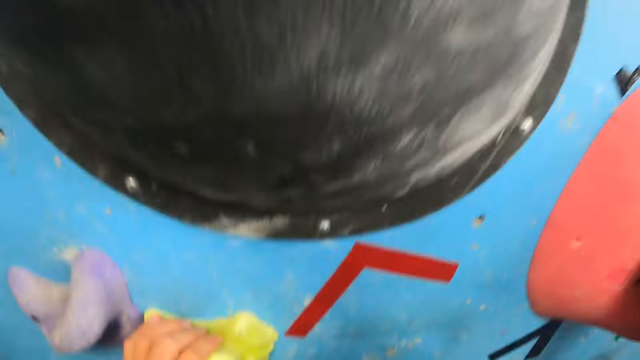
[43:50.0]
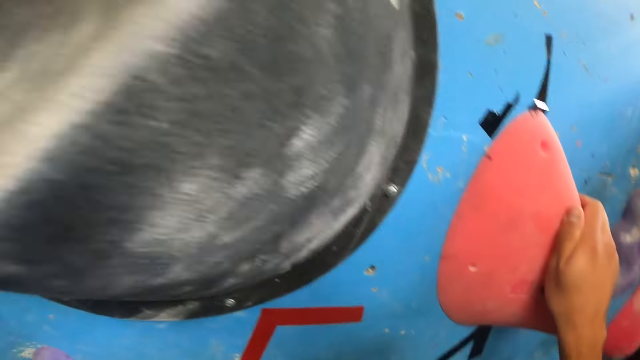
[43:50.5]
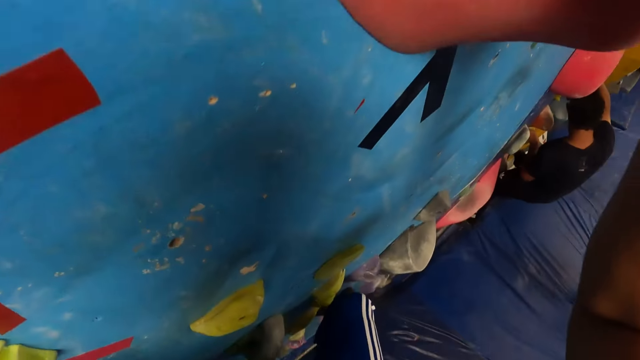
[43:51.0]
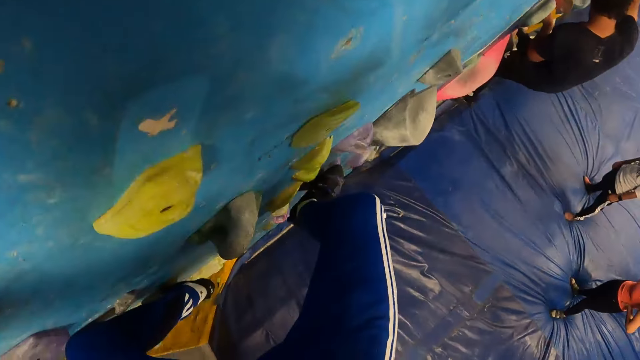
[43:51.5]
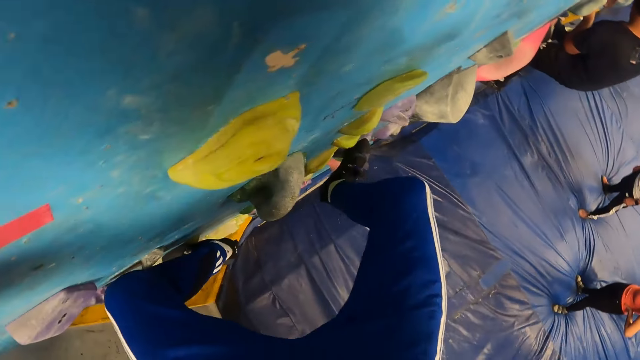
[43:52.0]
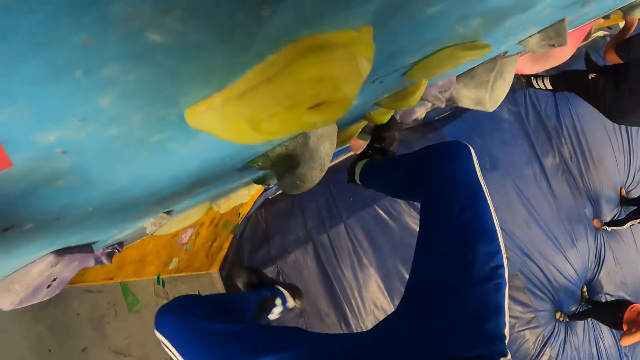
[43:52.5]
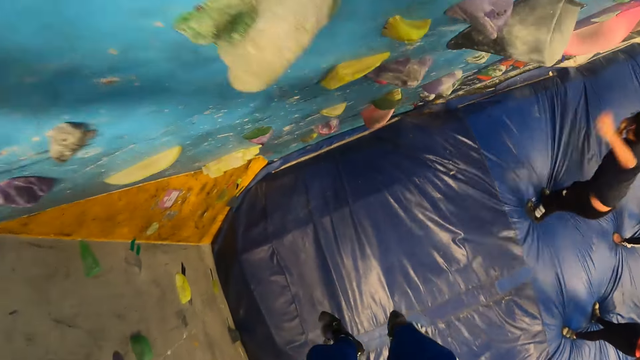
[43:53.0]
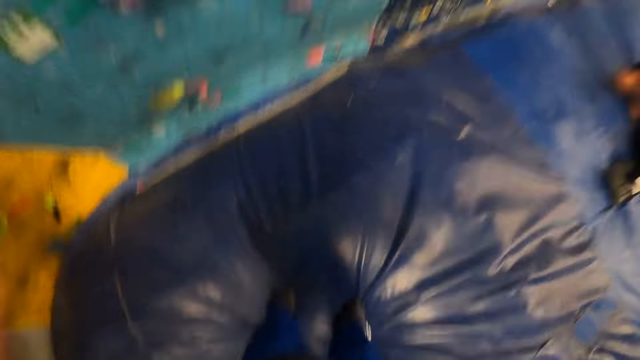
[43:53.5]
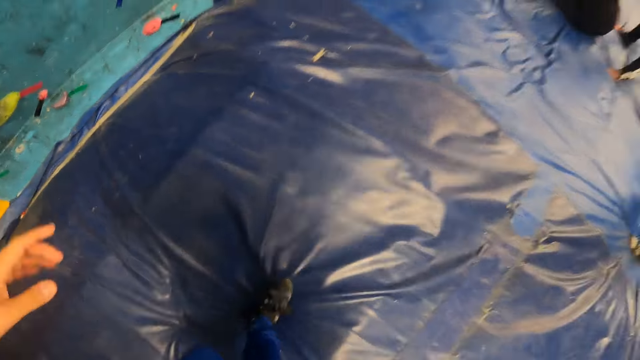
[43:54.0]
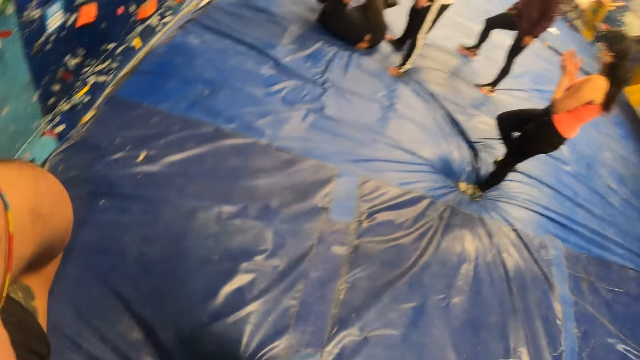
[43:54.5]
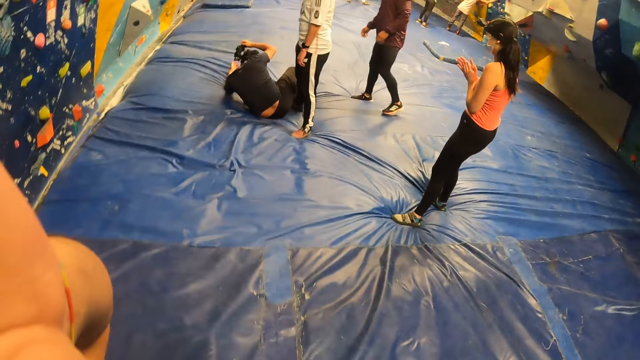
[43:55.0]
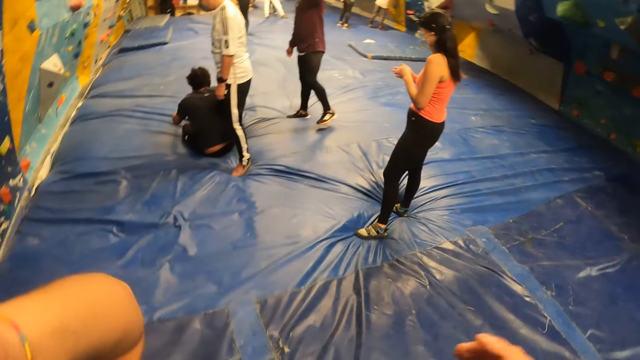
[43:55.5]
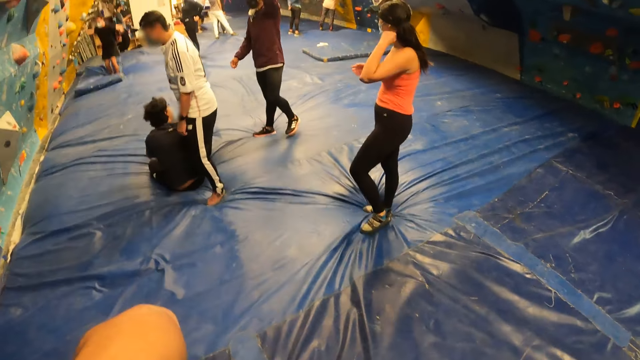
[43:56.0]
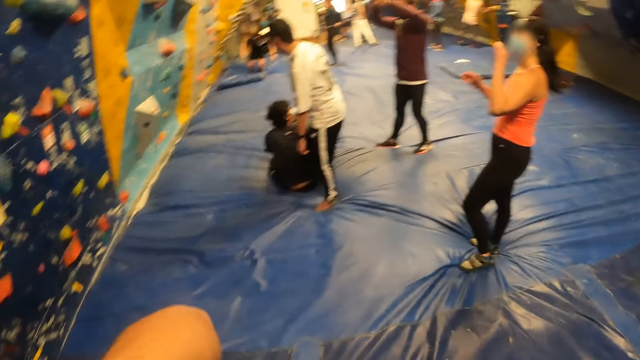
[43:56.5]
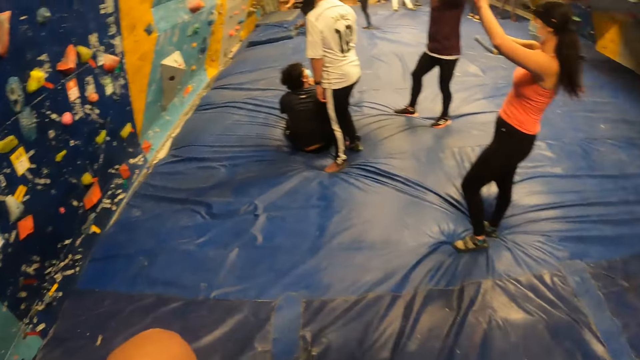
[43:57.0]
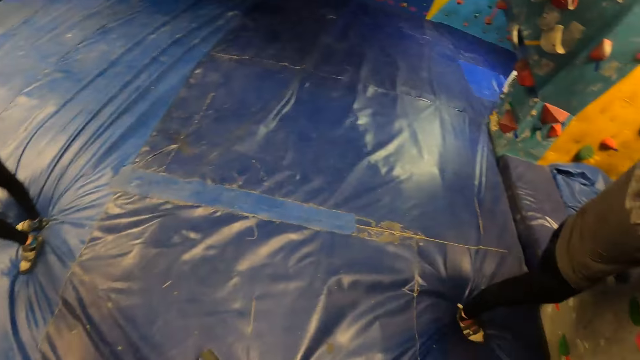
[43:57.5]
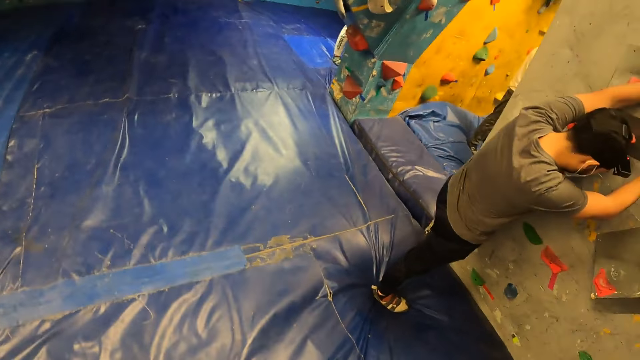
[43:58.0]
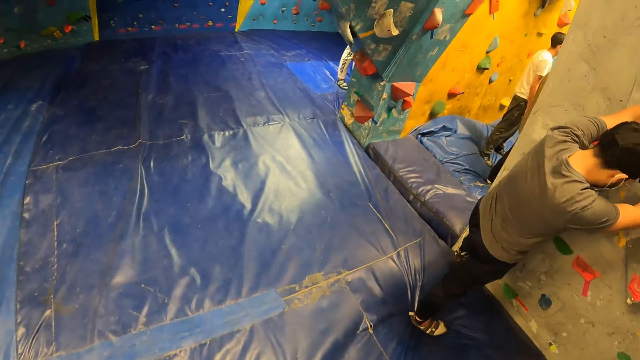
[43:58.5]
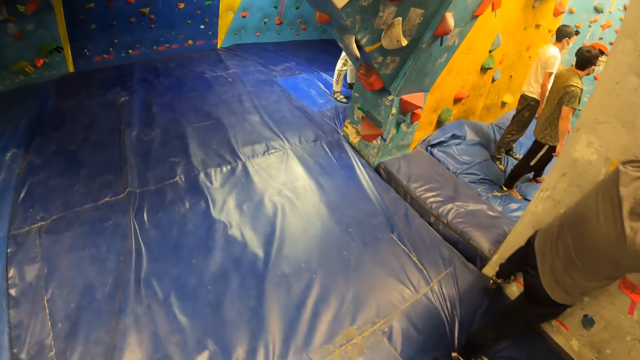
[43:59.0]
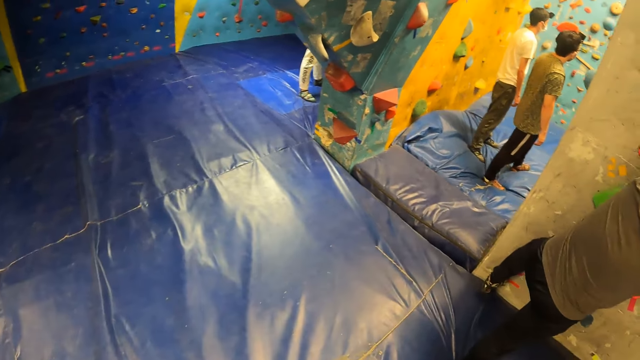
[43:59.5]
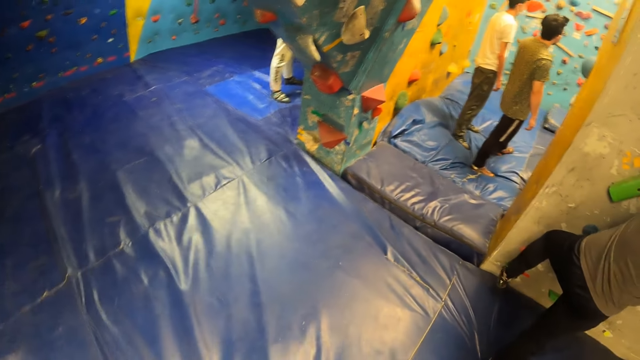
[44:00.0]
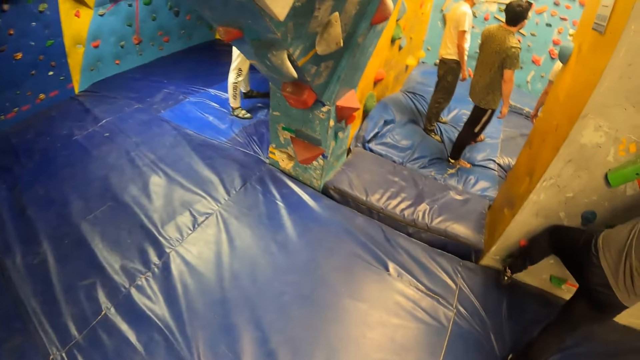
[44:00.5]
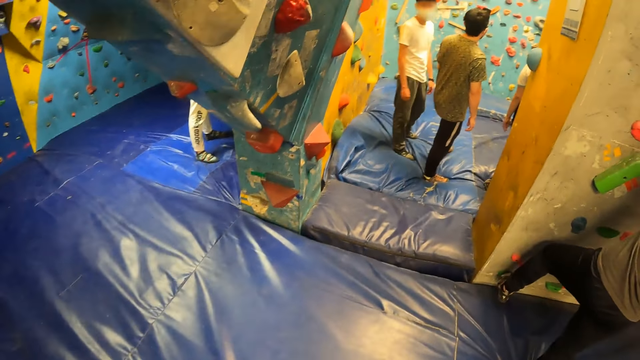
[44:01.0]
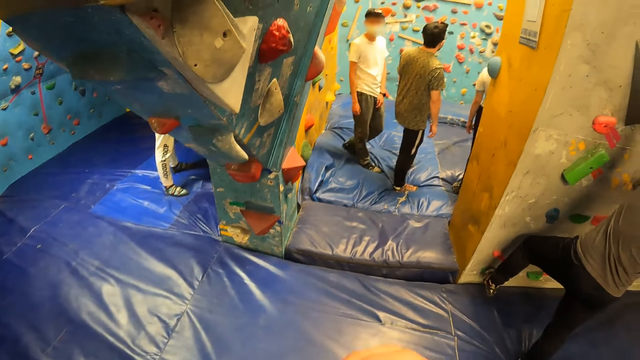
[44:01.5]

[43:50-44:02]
The camera wearer falls from the indoor climbing wall. They jump down, adjust the body camera and look around the boulder gym.

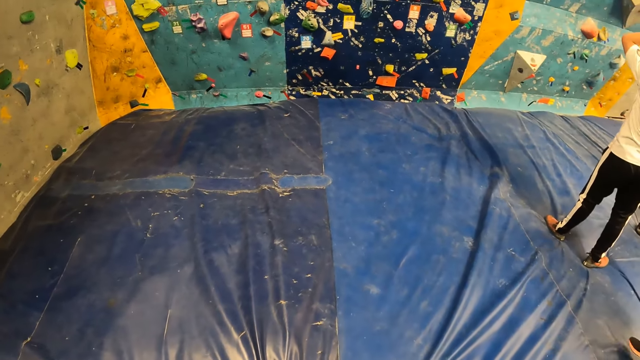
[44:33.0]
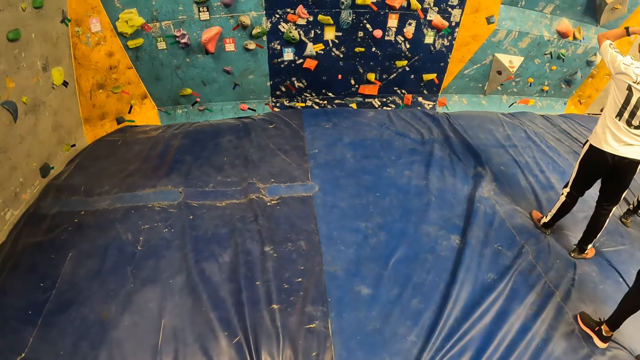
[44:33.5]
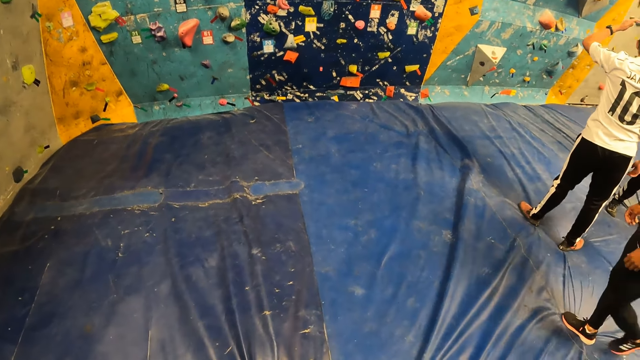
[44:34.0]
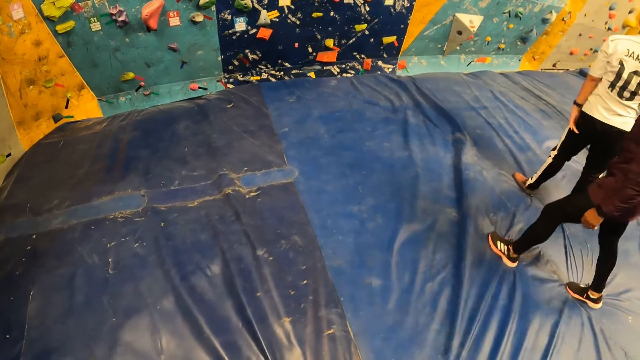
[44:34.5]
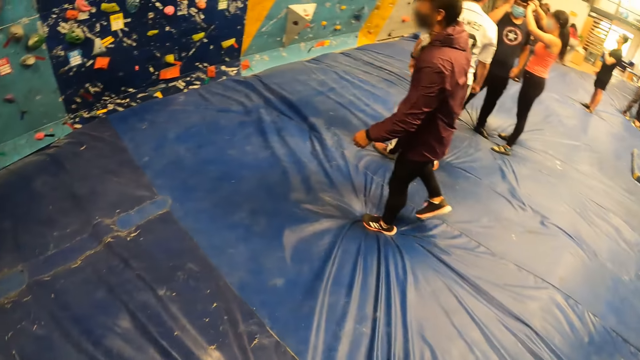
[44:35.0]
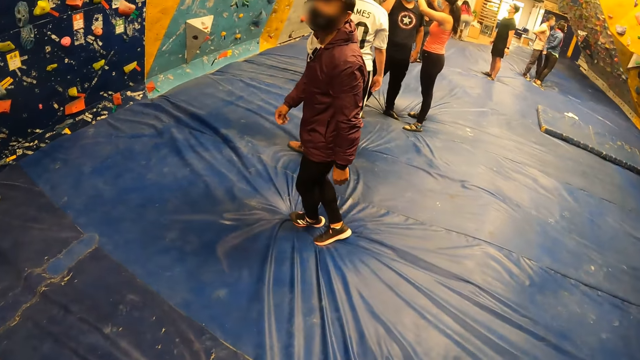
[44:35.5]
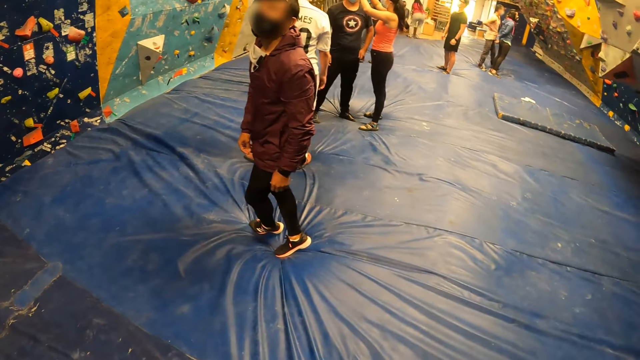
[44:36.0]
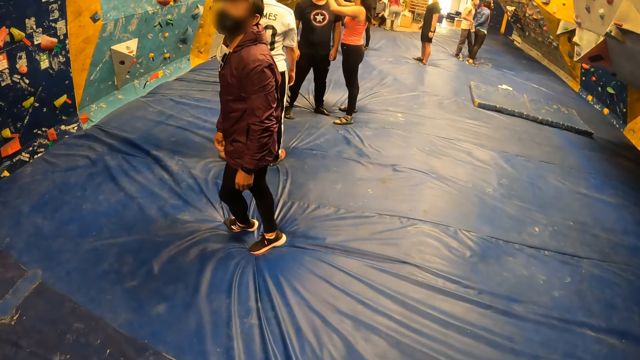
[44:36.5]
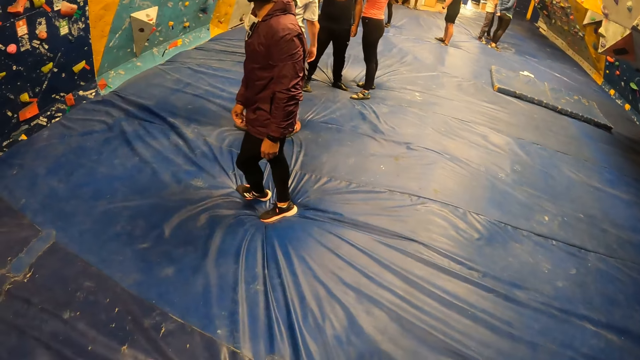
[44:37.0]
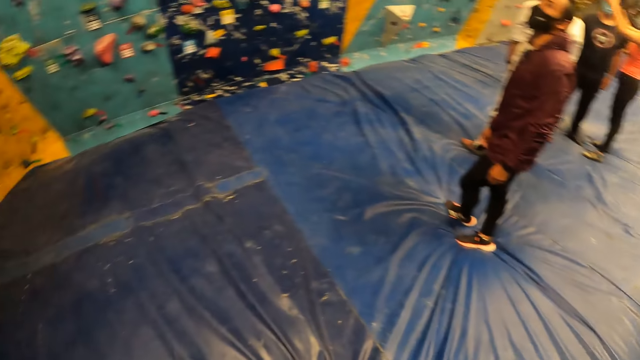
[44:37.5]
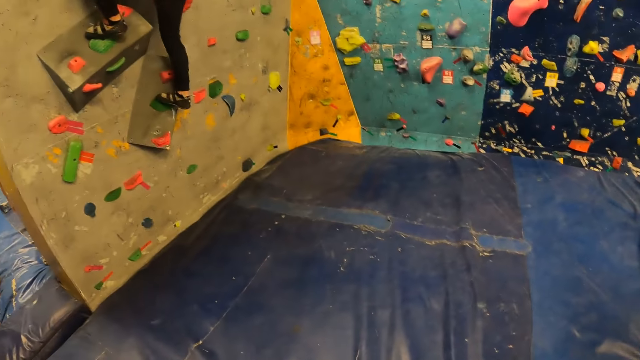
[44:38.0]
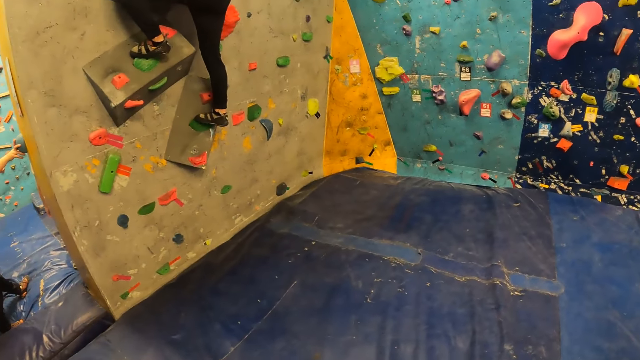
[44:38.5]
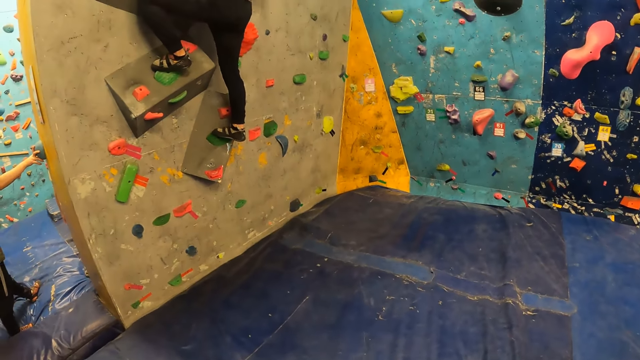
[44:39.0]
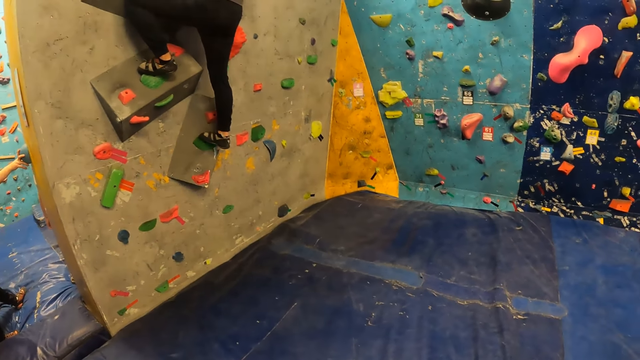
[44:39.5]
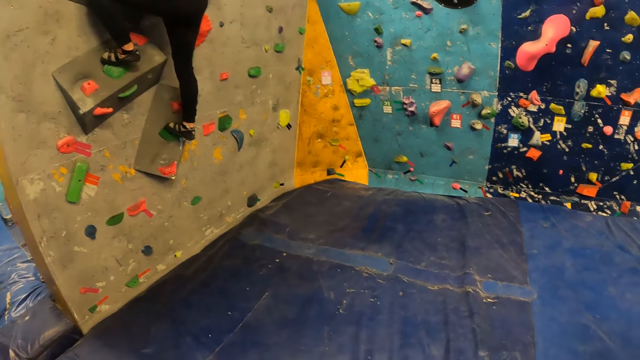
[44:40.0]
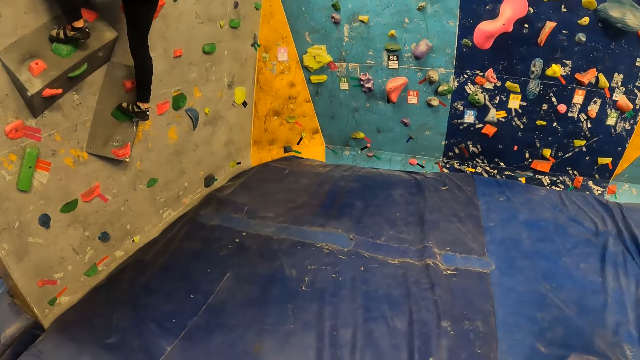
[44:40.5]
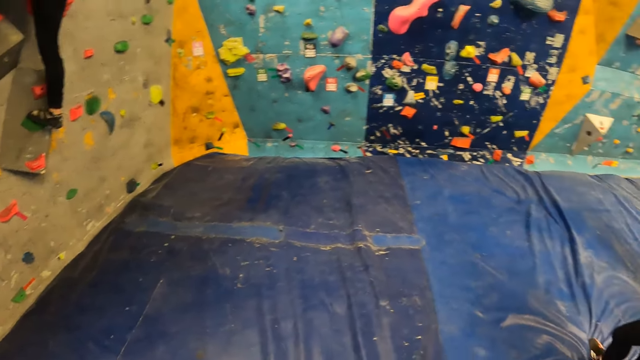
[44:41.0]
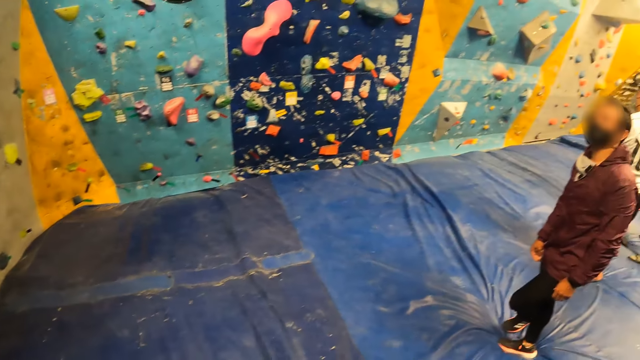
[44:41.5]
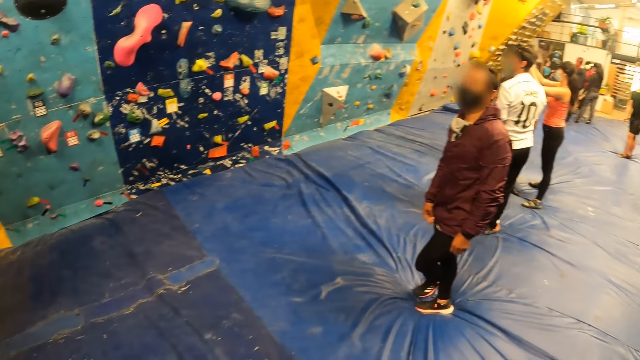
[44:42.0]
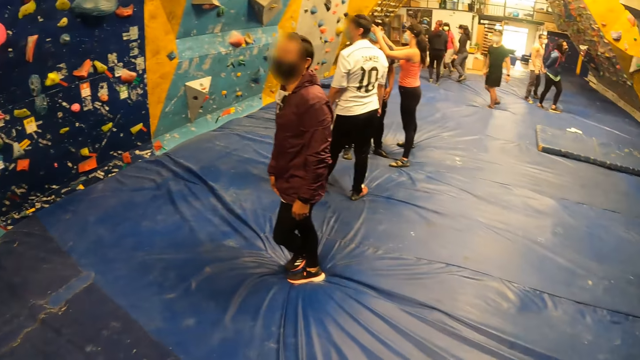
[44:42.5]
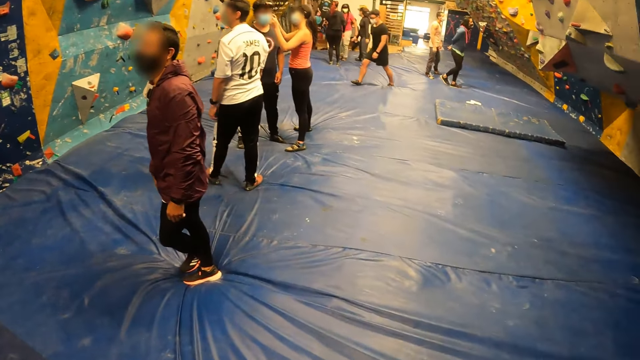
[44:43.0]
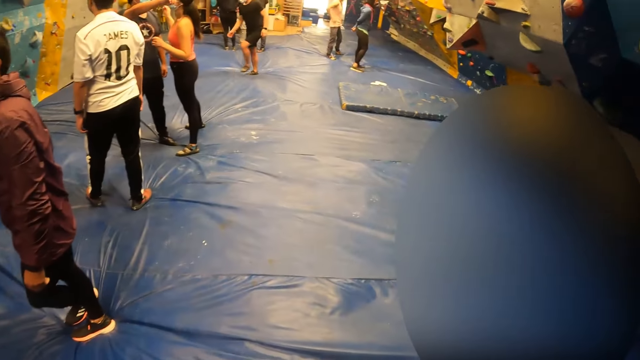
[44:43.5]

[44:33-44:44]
A man walks past the camera wearer. The camera wearer looks around the boulder gym. They interact with the man.
